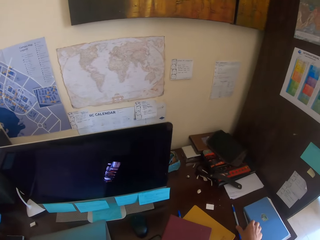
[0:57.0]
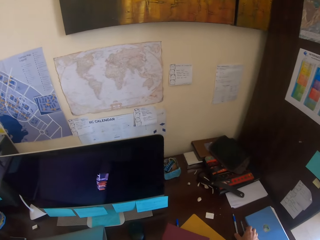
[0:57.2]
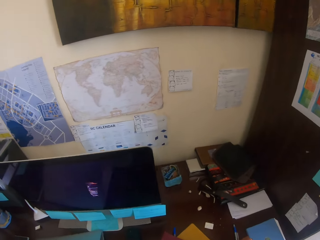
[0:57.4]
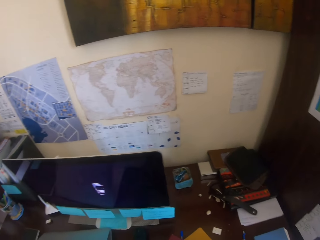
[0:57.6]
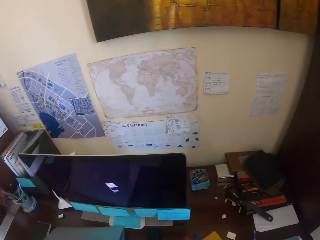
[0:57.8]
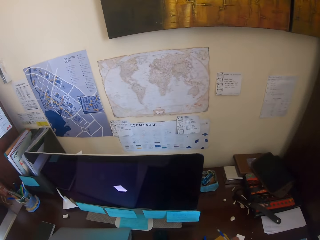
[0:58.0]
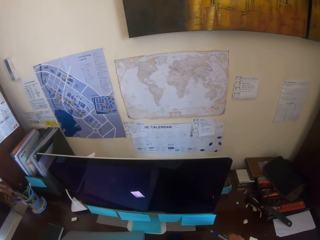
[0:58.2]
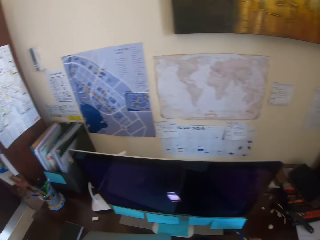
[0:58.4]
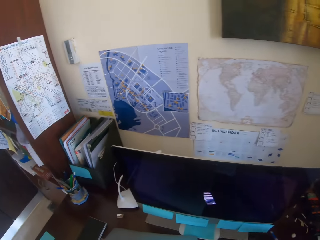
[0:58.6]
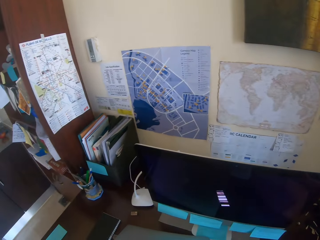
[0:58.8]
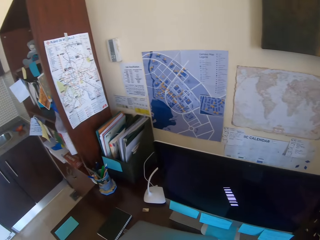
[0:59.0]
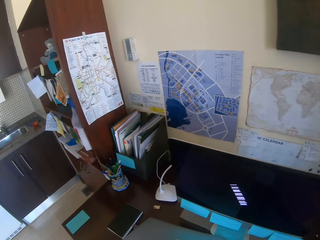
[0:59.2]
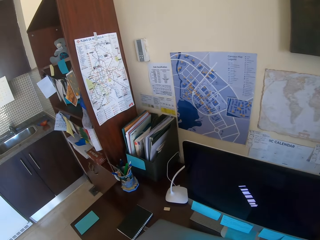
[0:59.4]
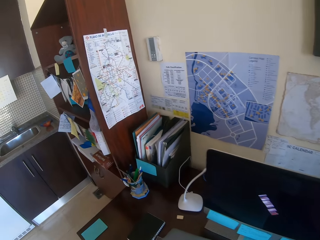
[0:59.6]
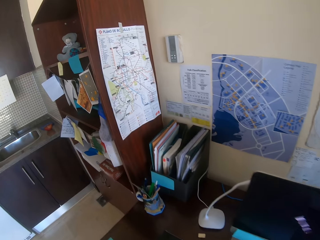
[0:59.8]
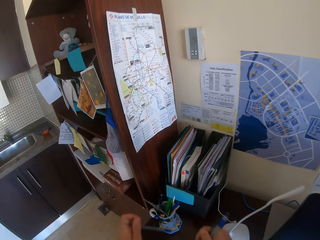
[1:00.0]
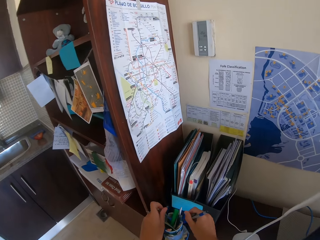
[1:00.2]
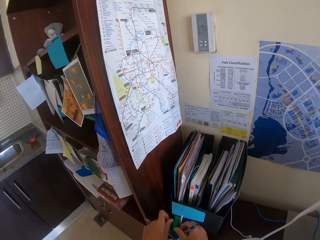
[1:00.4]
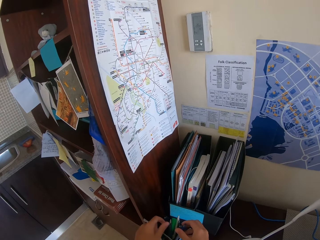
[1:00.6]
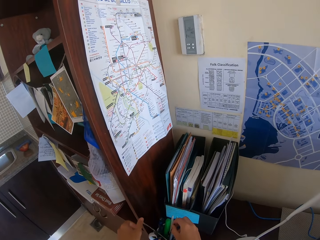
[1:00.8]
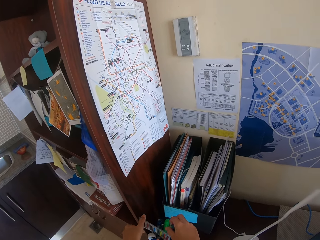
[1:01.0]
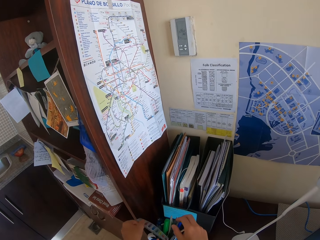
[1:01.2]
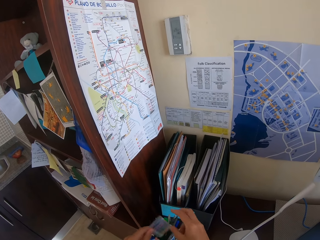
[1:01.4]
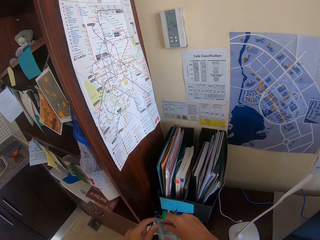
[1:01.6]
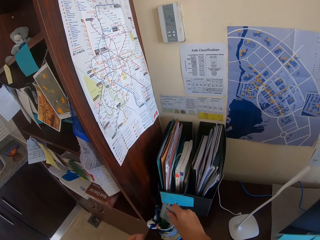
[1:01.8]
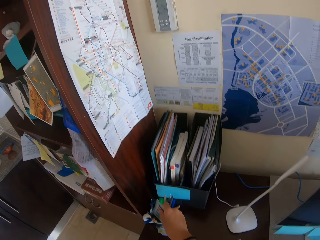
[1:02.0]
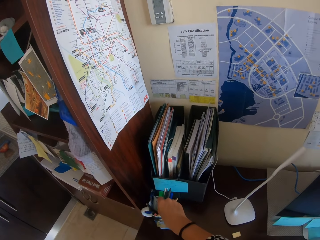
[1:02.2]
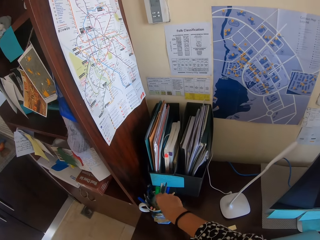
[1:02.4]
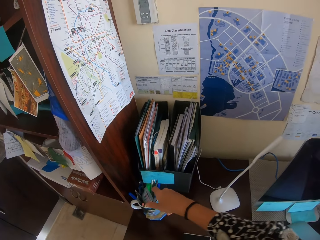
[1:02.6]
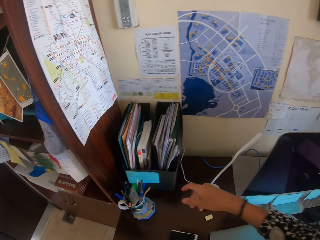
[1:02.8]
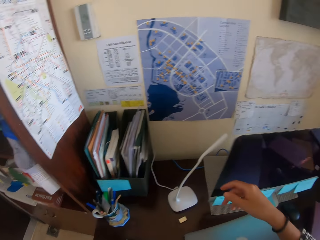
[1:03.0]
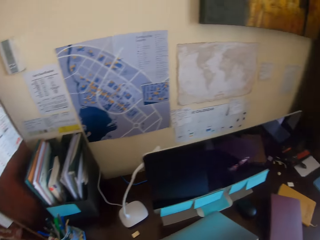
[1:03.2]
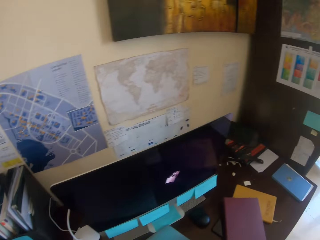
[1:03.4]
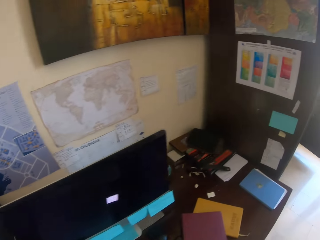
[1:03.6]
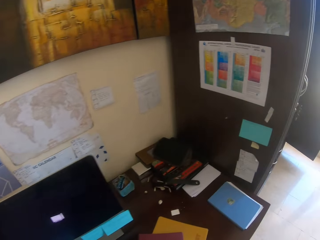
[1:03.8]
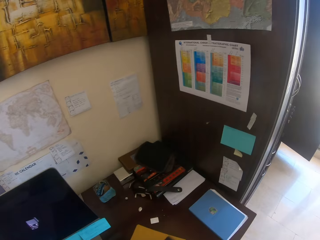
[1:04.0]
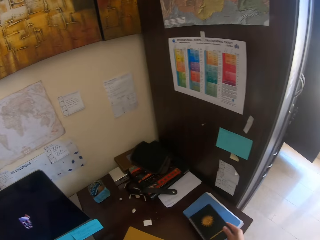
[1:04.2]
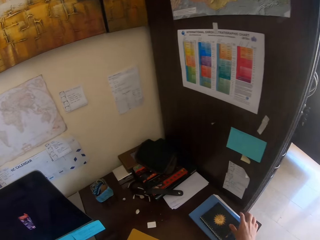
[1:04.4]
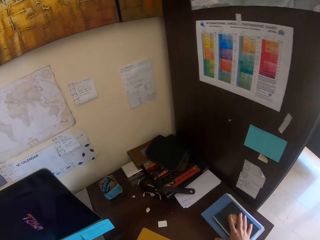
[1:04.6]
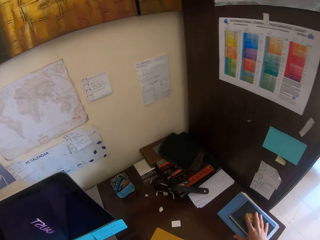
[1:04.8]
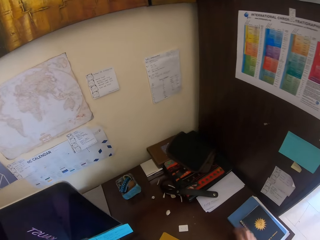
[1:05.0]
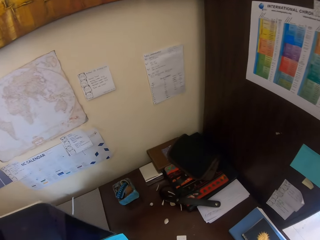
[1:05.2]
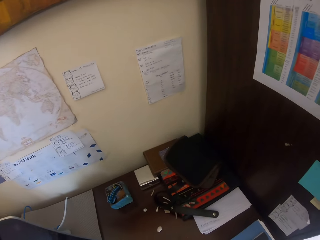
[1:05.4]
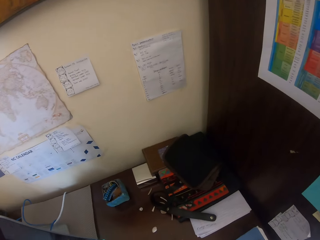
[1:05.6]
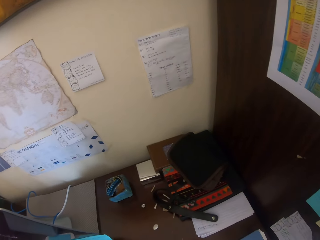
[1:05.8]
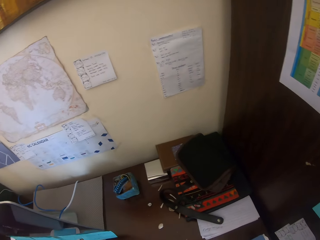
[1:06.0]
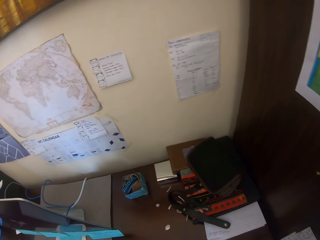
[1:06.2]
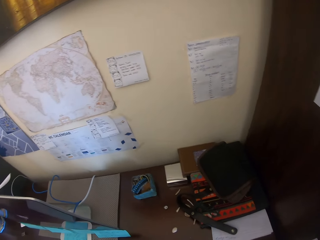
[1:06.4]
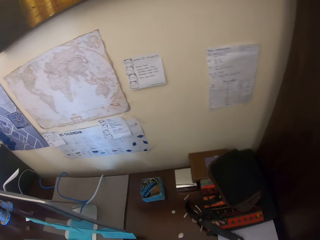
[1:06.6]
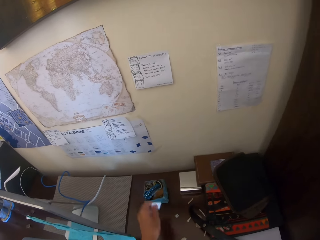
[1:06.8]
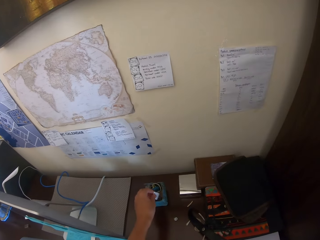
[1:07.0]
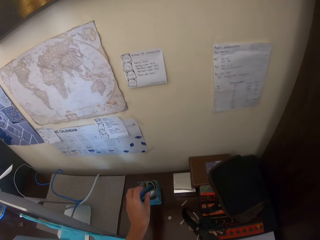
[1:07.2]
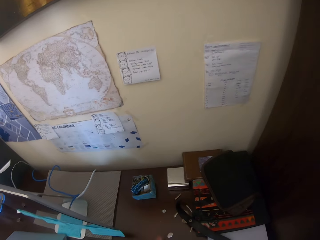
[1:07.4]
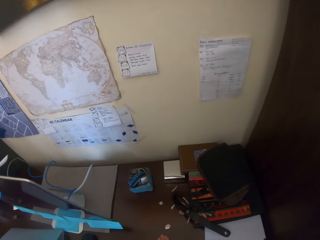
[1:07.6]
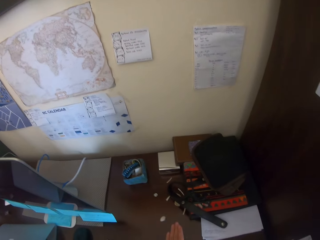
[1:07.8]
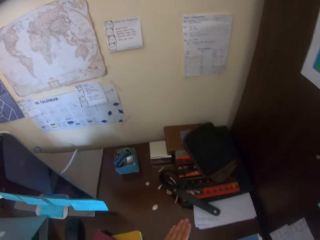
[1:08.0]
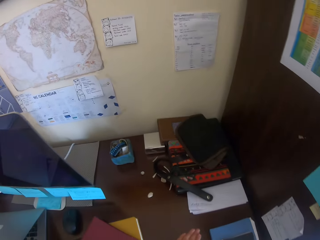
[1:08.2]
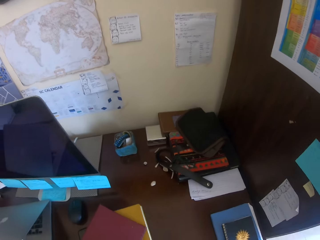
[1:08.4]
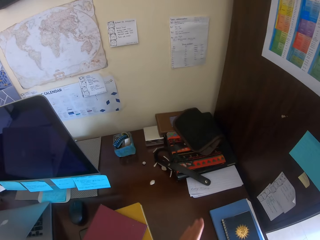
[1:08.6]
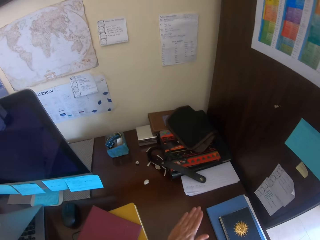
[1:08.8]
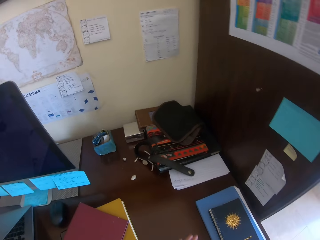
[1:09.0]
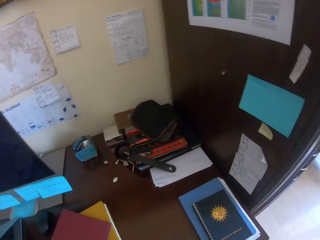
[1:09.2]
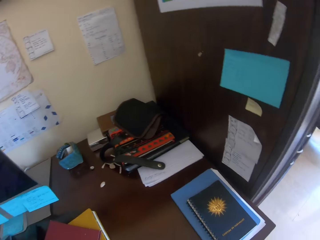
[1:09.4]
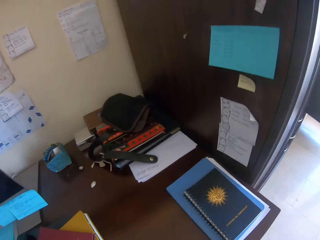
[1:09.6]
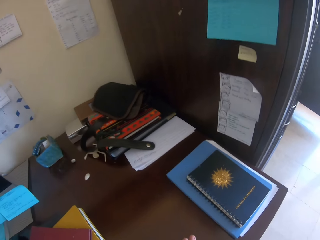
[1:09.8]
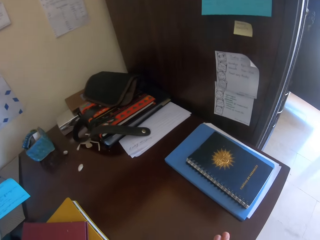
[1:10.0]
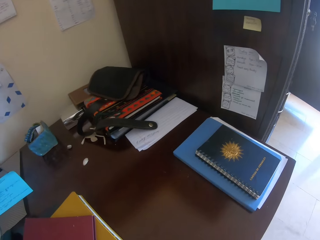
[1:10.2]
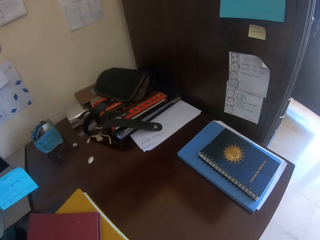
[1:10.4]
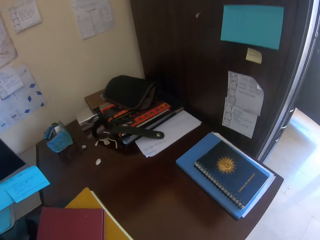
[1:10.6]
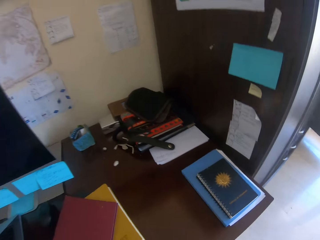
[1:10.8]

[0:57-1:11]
The camera wearer picks up a pen. They put paper in the tin. They put rubber in the tin. They wipe off the table.

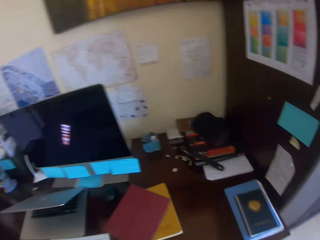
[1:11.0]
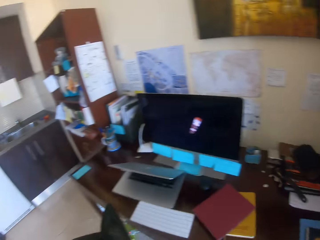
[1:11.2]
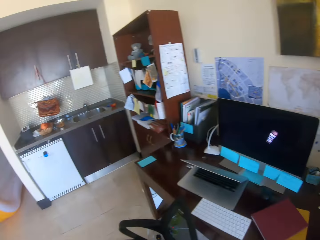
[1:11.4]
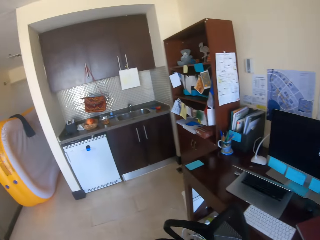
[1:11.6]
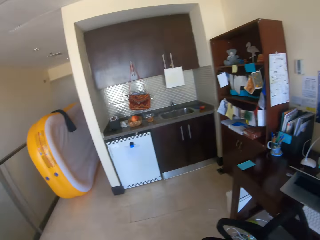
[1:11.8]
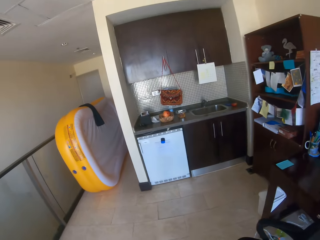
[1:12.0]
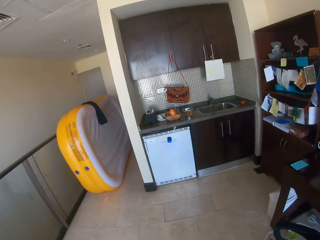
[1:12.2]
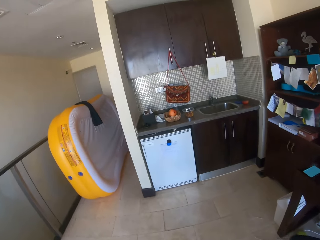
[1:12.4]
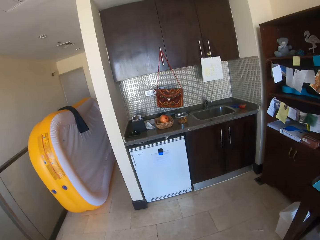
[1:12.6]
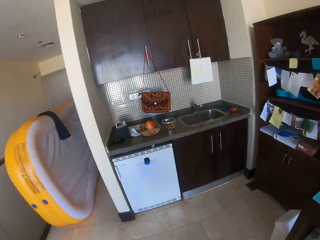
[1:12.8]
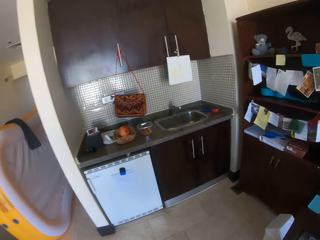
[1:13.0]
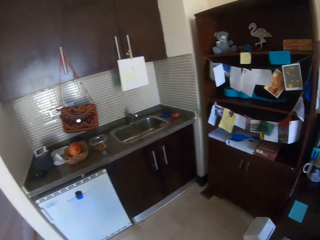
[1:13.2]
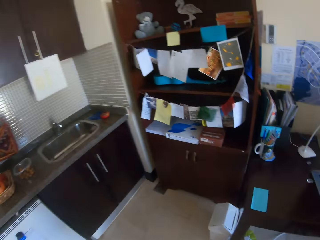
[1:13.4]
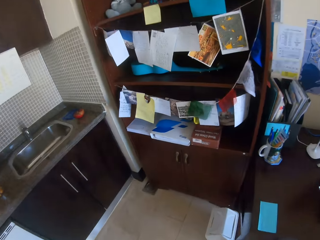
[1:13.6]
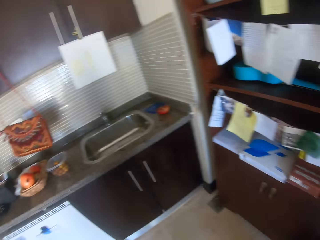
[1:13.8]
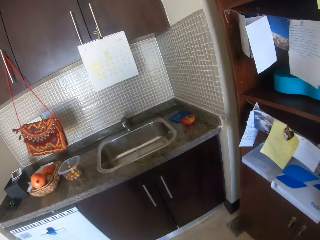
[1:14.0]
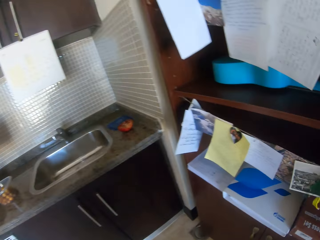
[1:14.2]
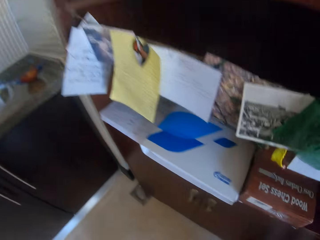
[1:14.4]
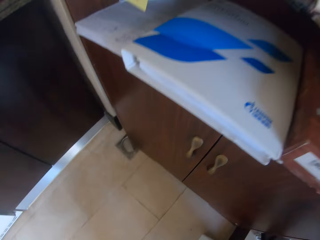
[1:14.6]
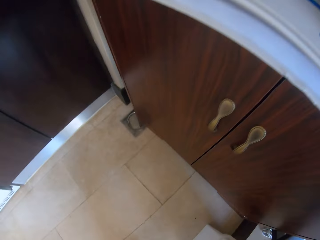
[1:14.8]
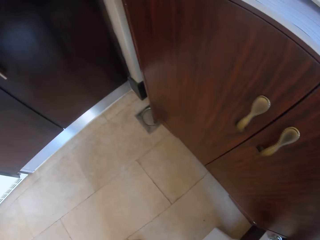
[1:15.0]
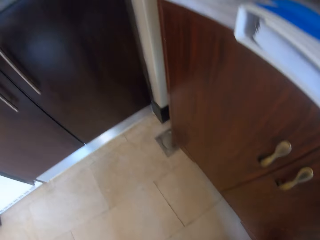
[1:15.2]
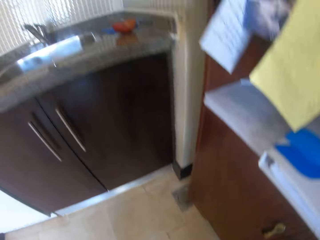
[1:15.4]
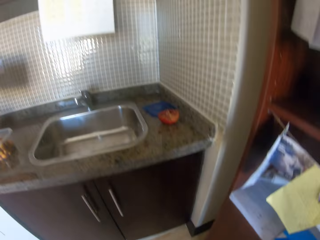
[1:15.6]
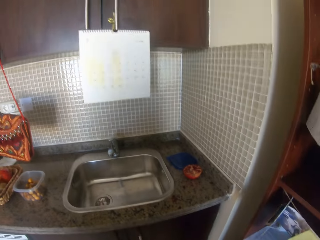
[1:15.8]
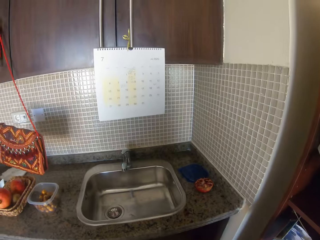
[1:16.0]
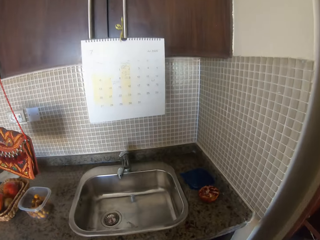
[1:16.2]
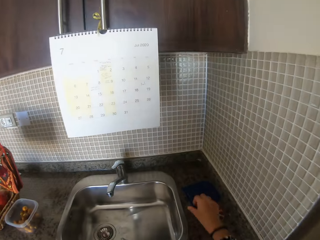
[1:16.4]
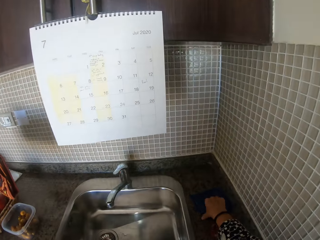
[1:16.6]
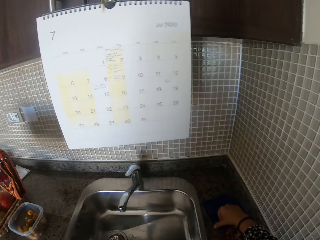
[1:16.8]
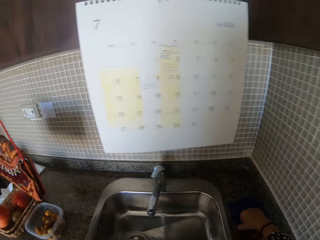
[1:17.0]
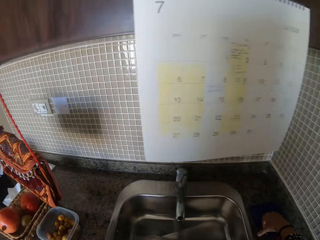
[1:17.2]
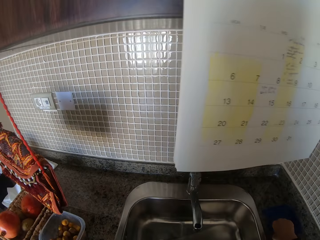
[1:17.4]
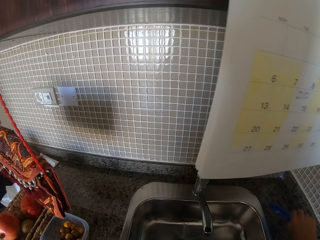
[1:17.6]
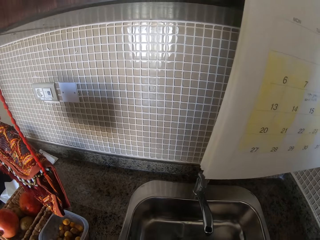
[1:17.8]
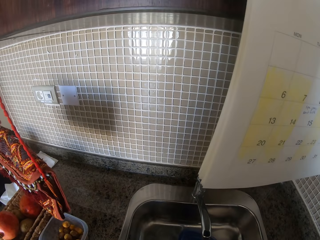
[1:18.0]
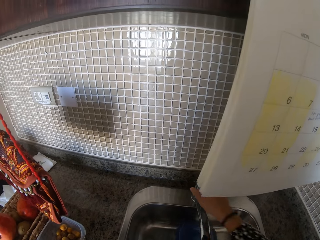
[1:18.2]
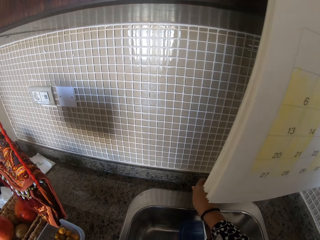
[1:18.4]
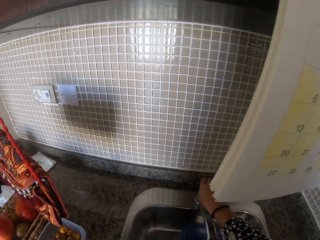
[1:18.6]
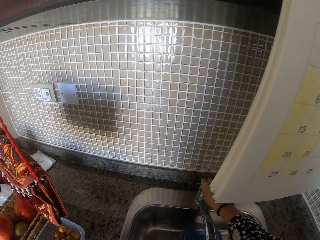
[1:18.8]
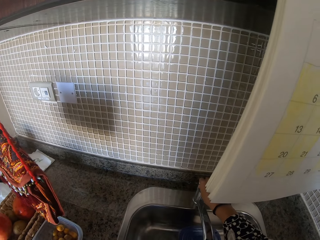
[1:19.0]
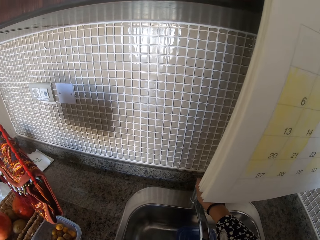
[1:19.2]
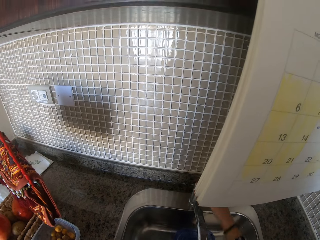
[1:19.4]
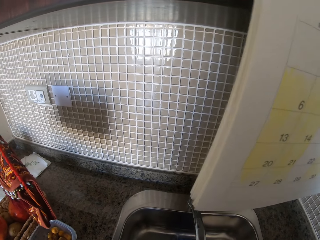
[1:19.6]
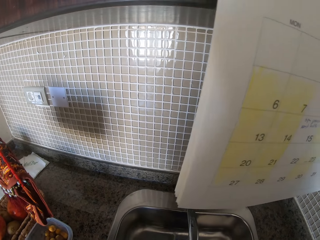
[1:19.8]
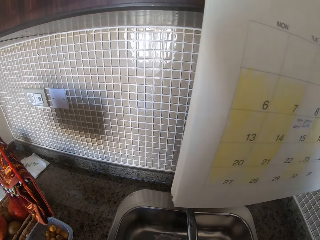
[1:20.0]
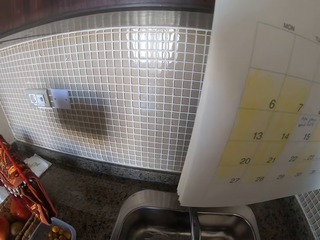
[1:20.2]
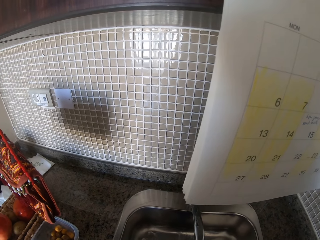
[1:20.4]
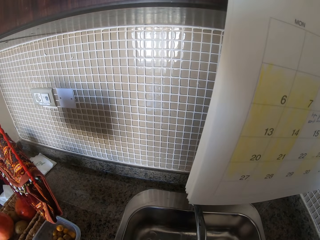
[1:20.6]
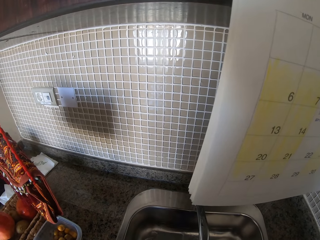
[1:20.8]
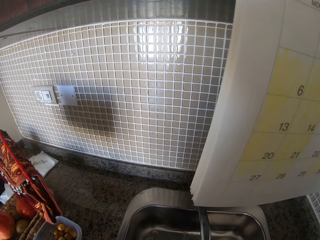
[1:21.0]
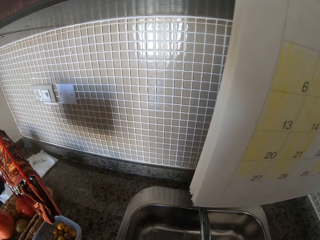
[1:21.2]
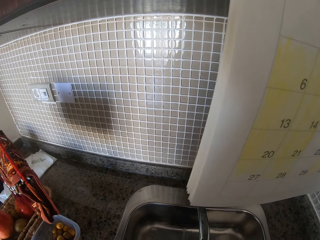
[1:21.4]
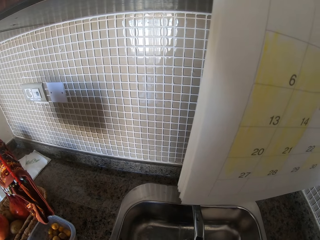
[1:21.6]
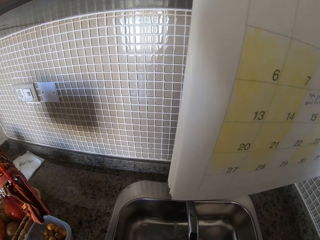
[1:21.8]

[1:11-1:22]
The camera wearer walks around. They pick up a container lid. They open the tap. They wash the container lid.
